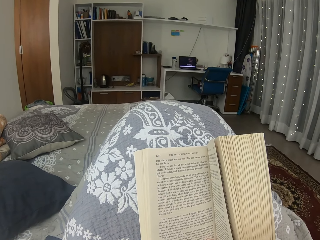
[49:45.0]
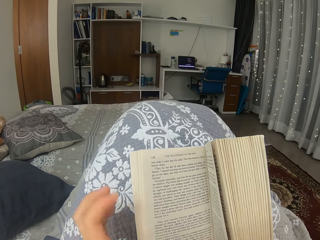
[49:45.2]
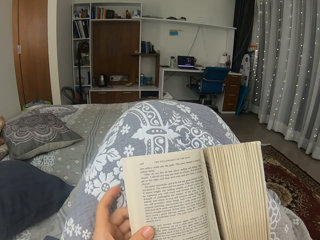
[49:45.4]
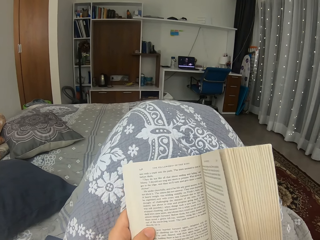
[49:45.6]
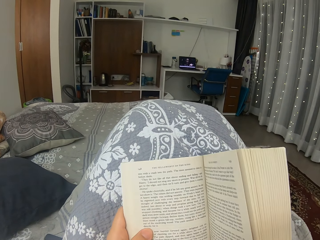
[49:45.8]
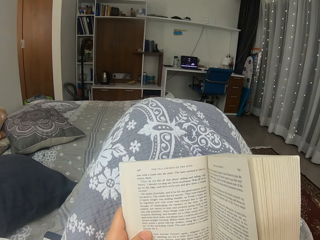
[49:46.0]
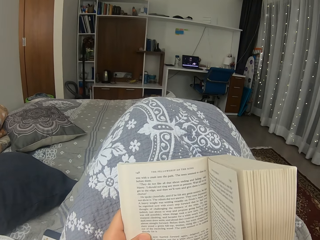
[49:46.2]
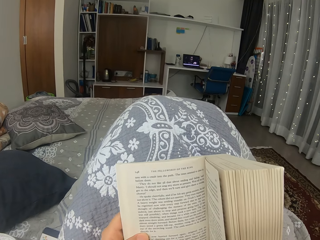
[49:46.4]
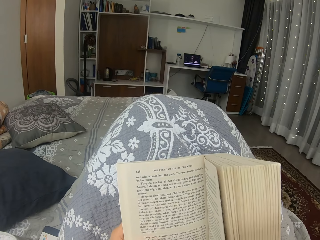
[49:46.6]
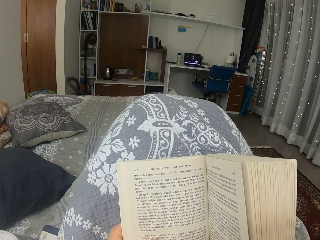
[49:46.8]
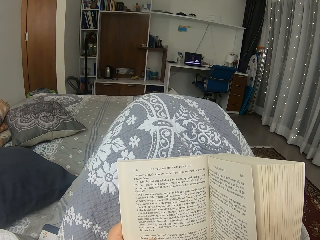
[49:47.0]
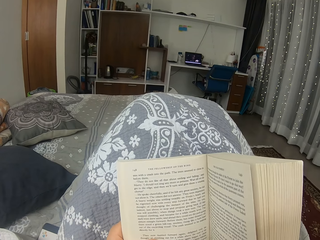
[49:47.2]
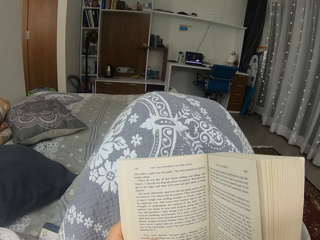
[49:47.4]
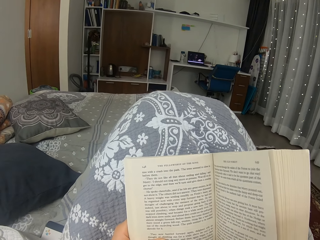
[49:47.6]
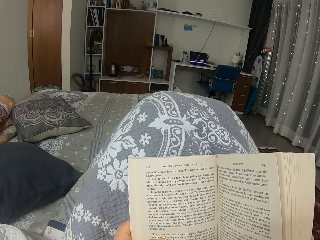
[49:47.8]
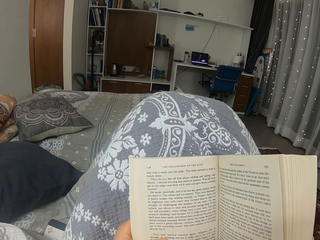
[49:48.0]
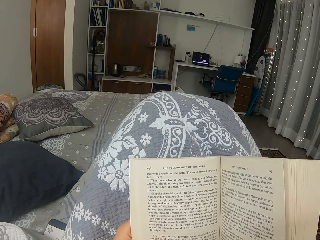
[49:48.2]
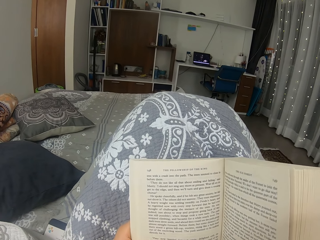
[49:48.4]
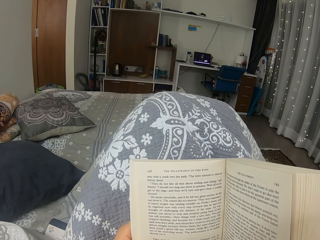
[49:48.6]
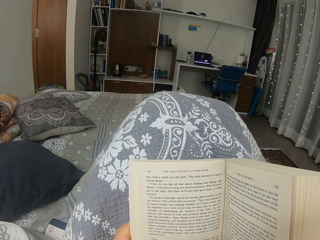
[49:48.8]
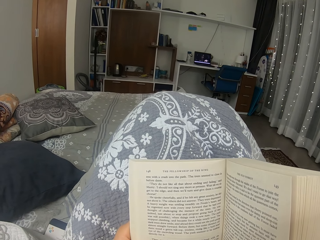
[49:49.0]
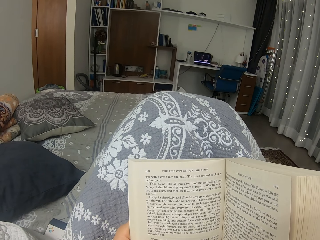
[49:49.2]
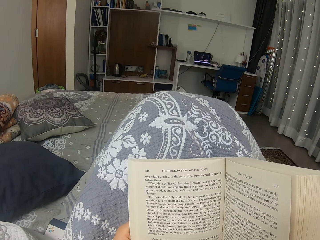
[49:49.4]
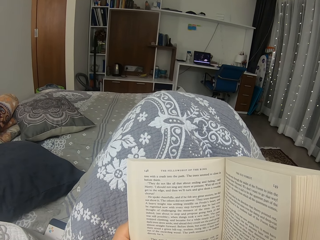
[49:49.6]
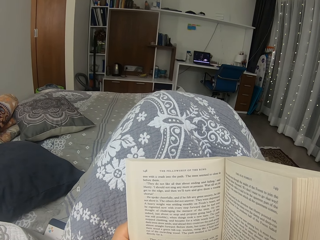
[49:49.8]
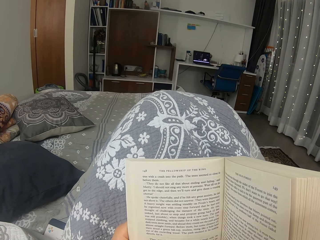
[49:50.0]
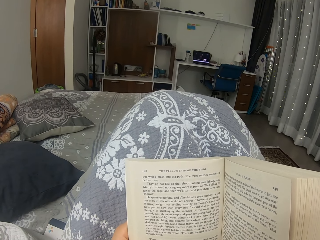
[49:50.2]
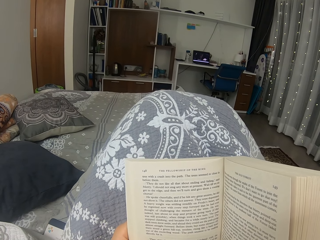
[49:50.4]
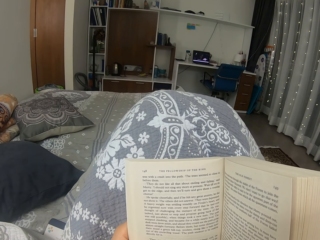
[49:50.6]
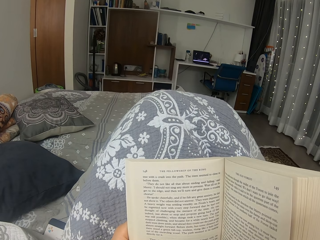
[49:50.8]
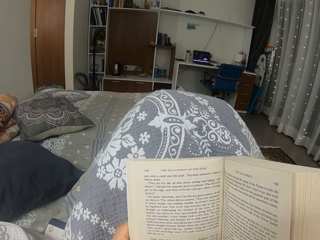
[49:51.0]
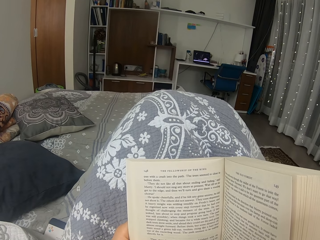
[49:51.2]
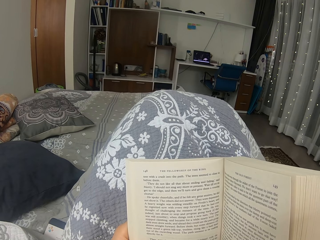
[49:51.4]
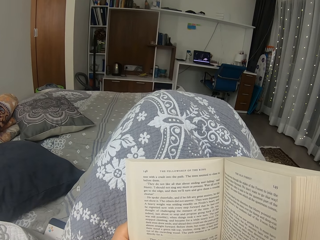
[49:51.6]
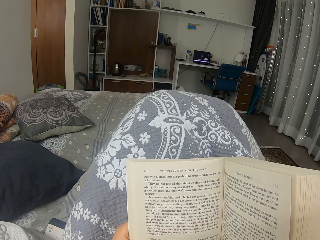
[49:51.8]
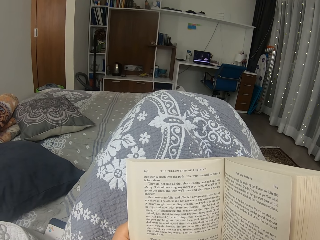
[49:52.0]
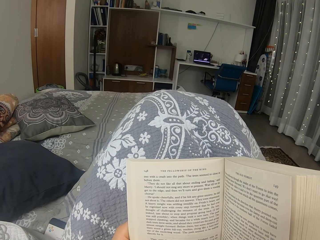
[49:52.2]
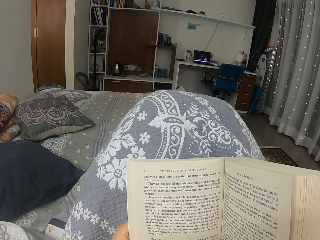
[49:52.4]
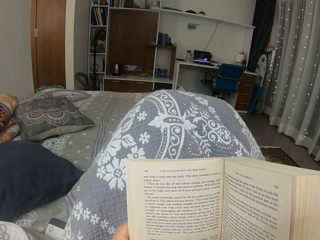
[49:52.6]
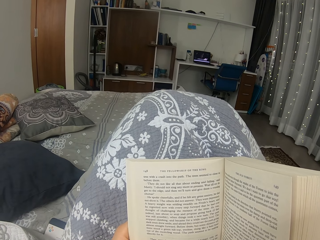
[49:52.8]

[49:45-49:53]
The camera wearer holds a novel with a hand. They read the novel.

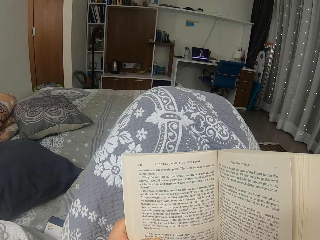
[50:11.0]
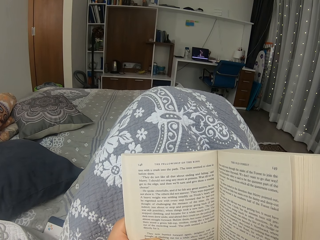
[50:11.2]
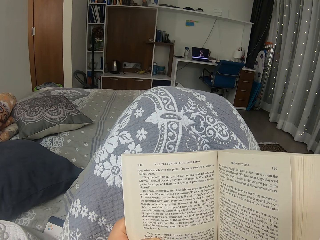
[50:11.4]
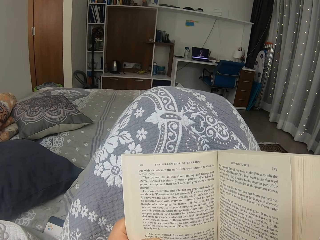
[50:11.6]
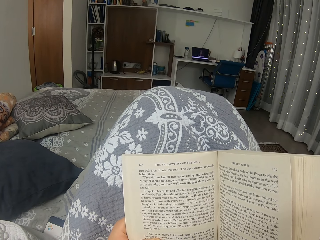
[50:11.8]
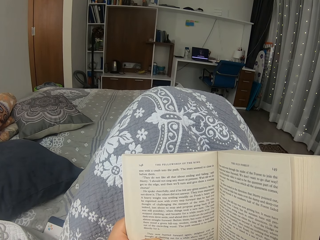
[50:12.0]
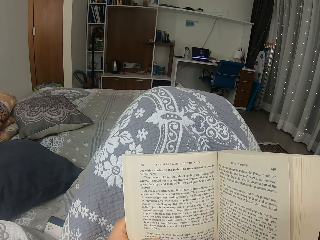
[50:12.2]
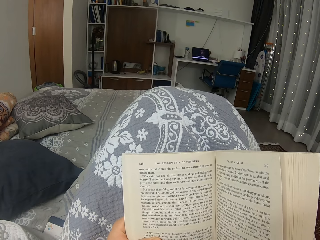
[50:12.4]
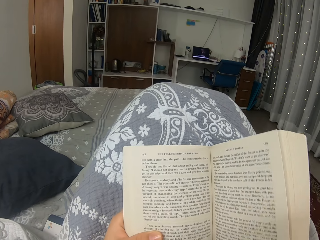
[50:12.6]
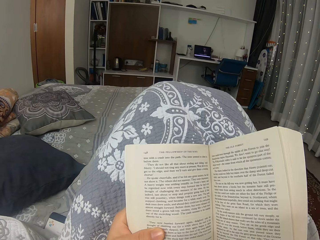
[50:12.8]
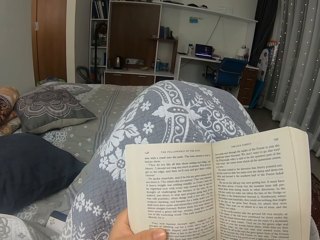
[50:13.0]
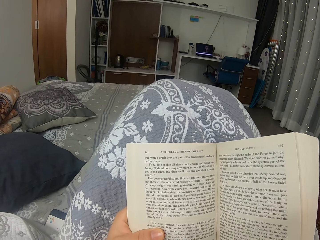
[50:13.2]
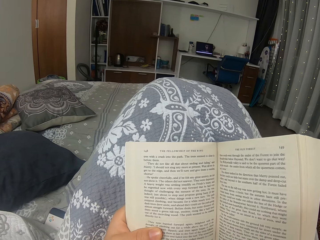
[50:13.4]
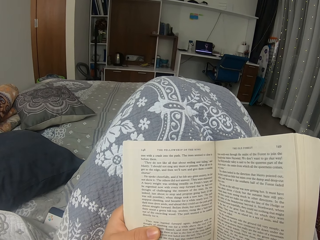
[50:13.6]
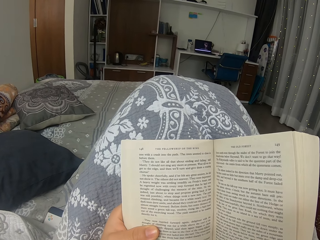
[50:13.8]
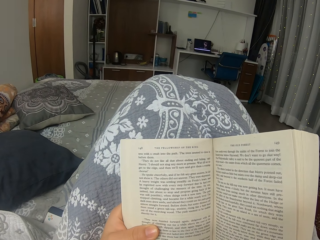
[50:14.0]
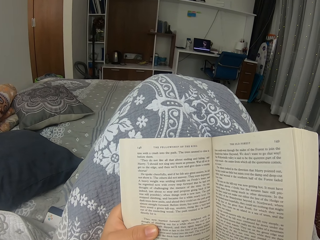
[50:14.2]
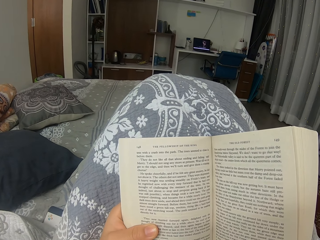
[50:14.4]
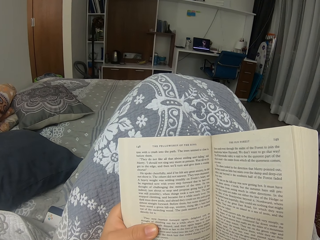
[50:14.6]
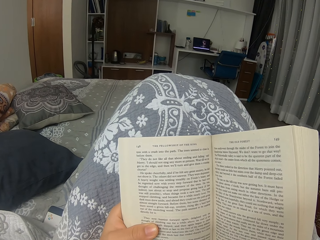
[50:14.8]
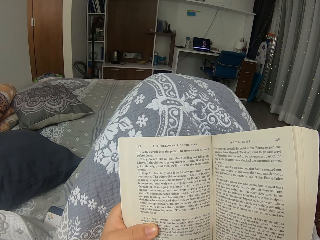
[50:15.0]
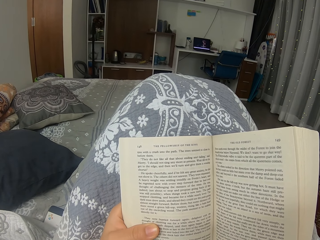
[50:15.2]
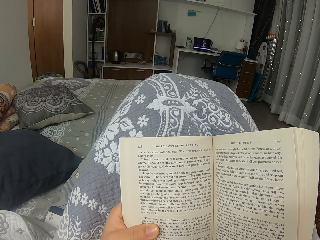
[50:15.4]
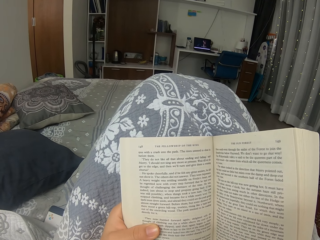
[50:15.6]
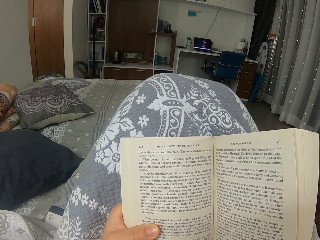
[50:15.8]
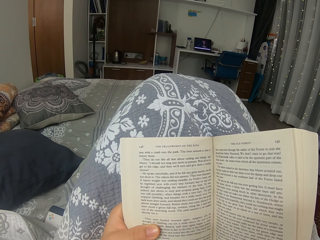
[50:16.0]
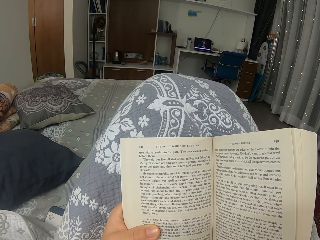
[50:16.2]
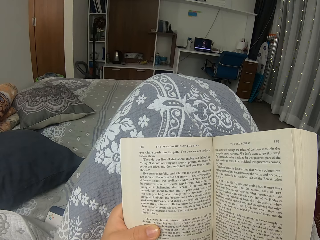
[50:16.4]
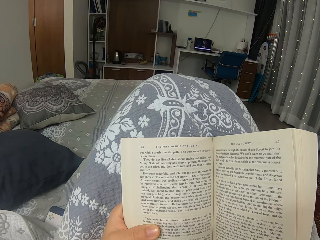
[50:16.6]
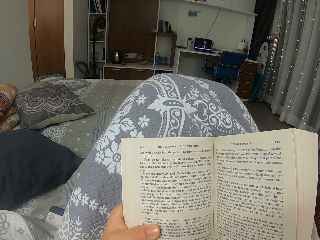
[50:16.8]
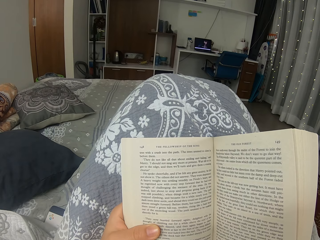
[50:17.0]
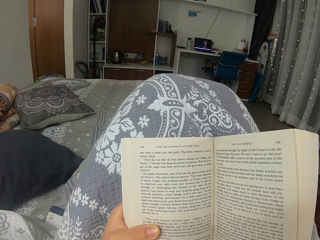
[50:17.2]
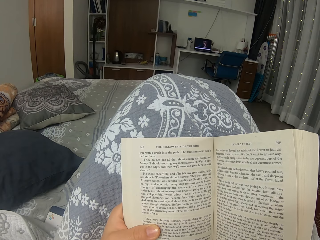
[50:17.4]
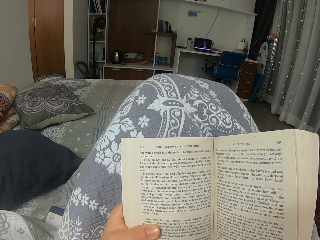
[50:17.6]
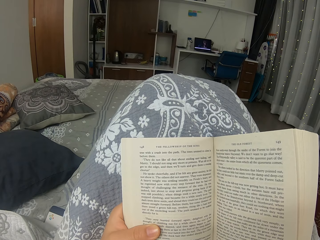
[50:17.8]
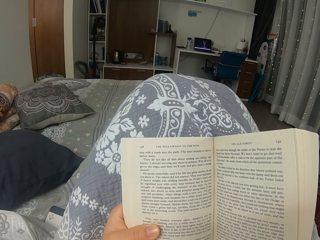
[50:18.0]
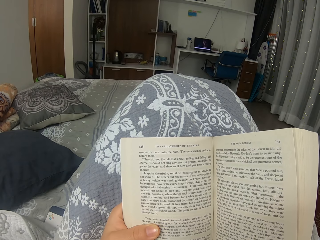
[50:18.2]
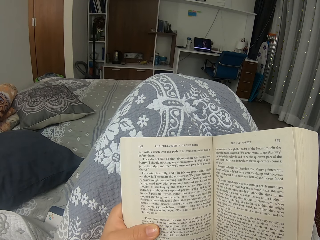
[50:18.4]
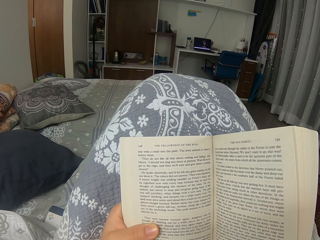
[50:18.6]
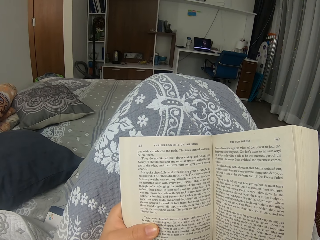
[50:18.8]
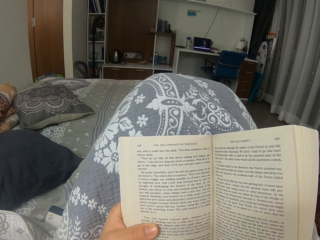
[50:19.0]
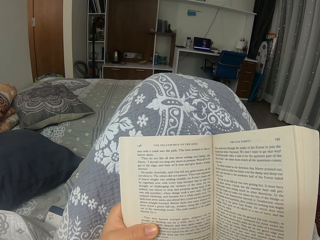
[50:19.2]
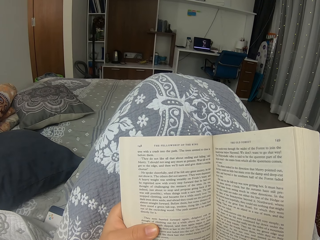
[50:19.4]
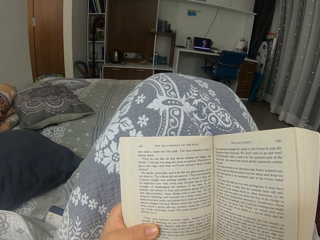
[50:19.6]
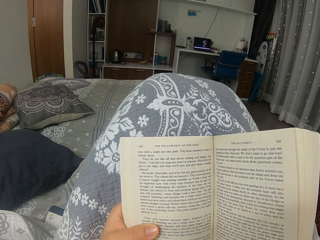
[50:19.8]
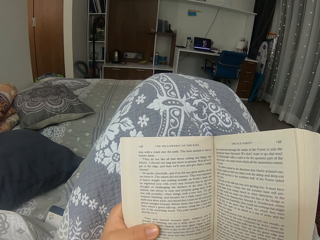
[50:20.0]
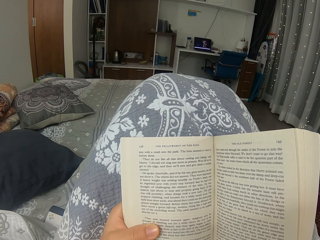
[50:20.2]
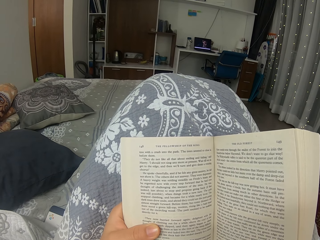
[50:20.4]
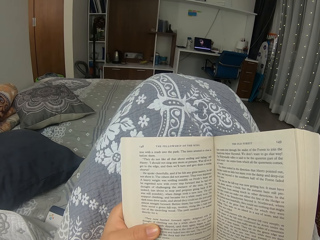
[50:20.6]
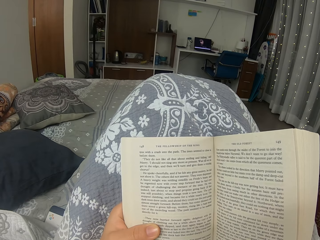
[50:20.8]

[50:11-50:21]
The camera wearer moves the book. They read the book.

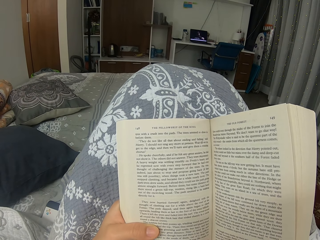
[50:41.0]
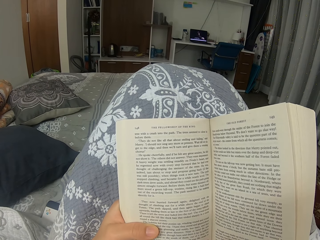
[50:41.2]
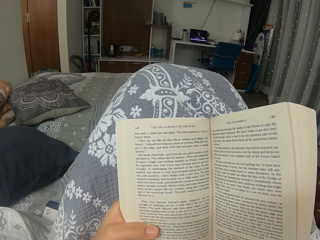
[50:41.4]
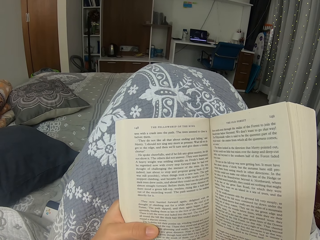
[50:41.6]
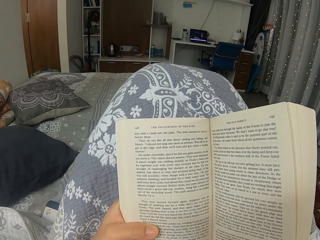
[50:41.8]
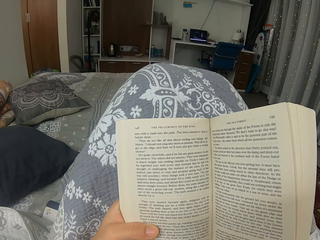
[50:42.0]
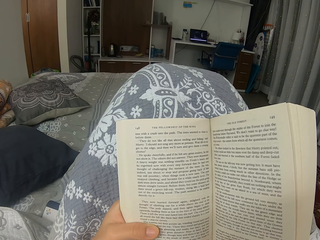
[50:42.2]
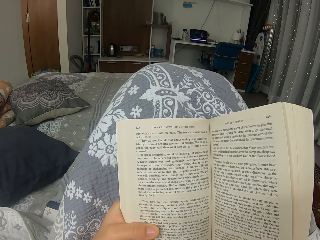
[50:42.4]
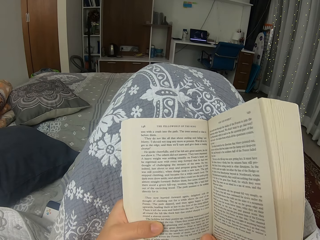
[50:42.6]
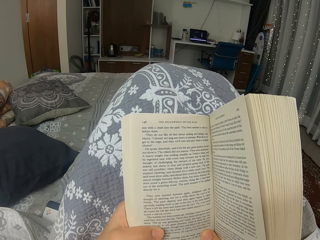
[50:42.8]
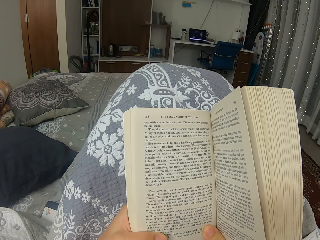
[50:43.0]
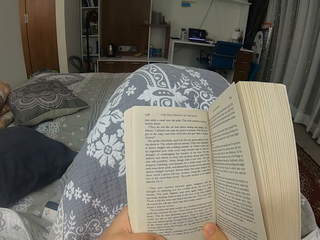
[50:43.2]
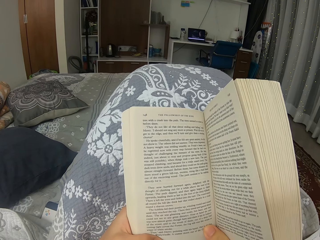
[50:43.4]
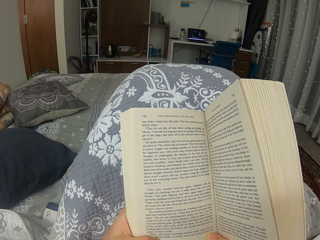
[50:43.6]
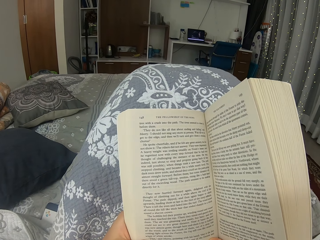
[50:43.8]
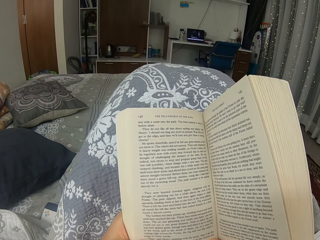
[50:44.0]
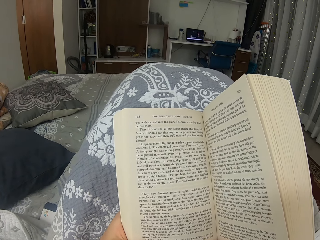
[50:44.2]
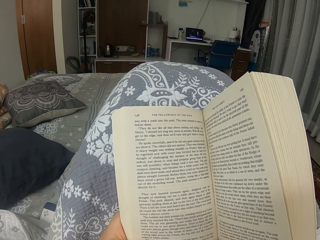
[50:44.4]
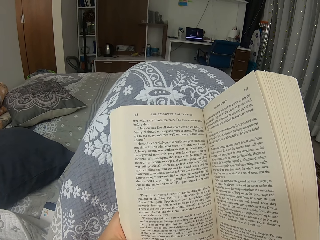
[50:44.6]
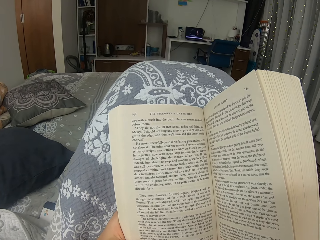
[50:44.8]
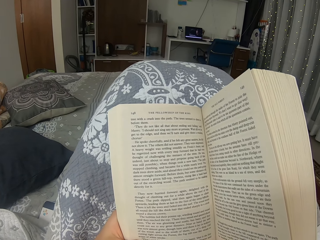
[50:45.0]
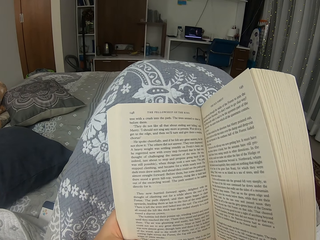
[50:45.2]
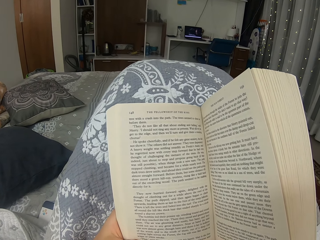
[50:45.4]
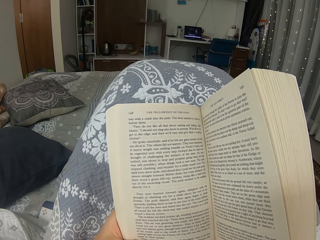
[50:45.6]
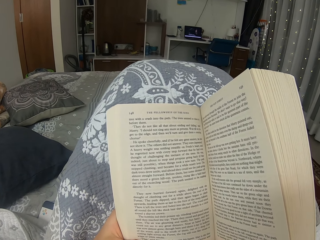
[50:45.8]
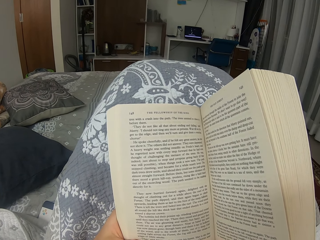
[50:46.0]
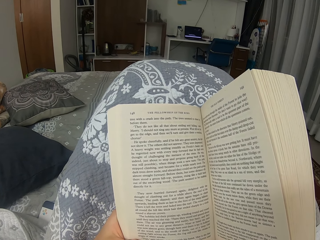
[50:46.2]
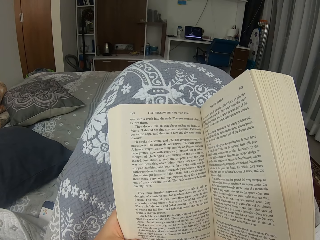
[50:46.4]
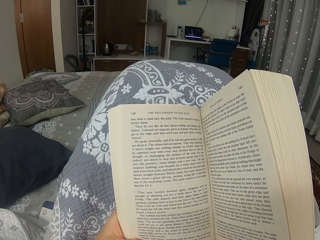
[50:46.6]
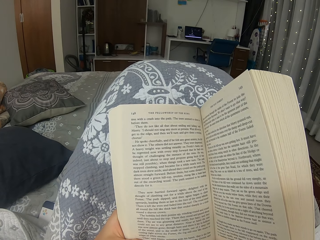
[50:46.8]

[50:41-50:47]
The camera wearer moves the book. They read the book.
